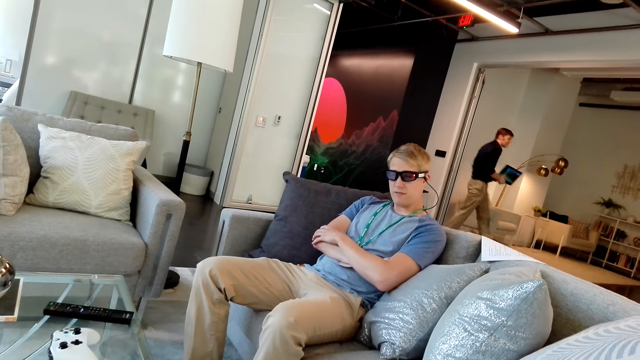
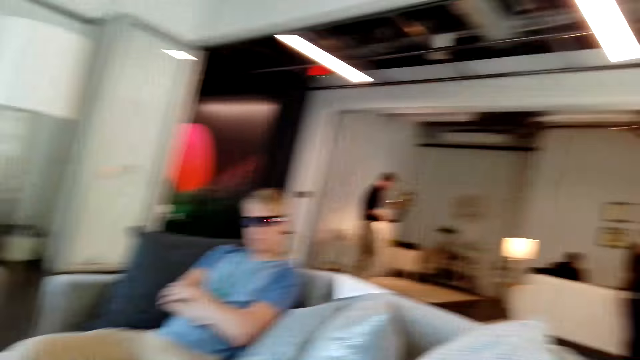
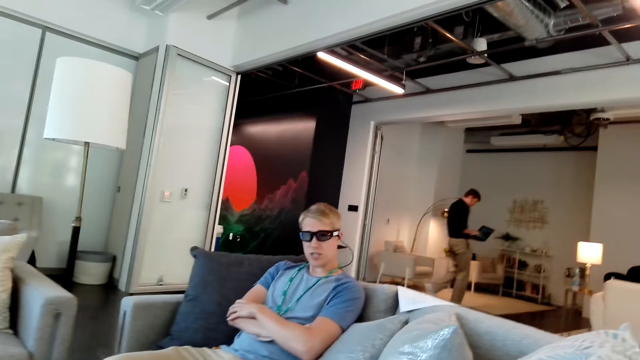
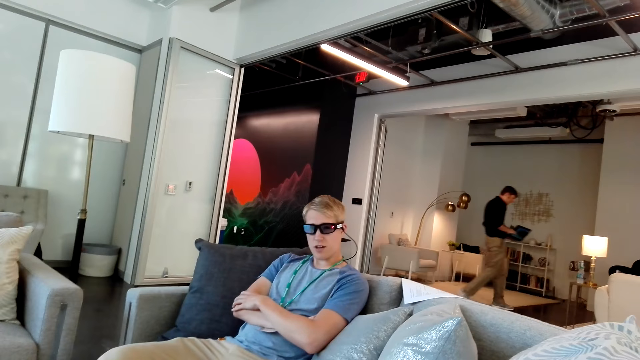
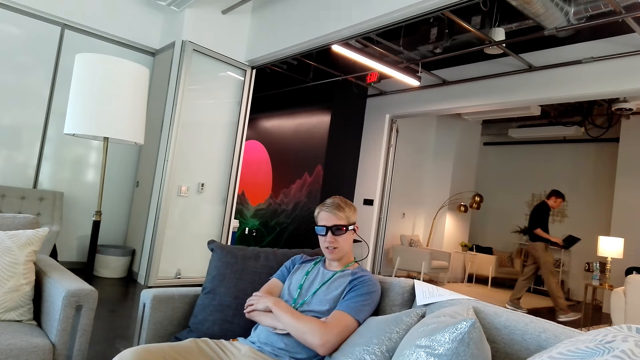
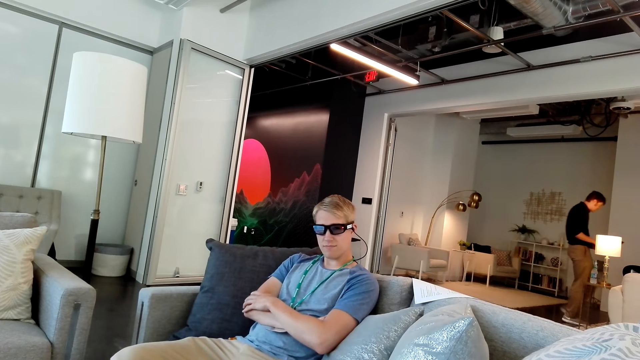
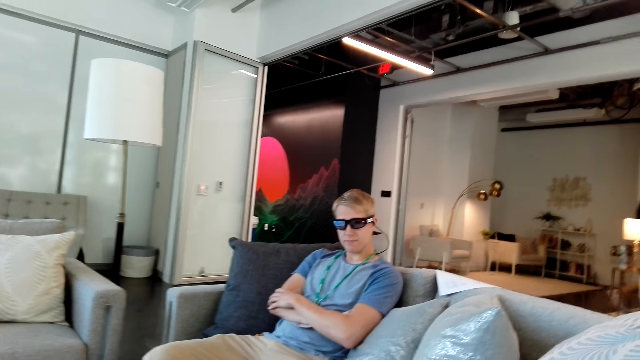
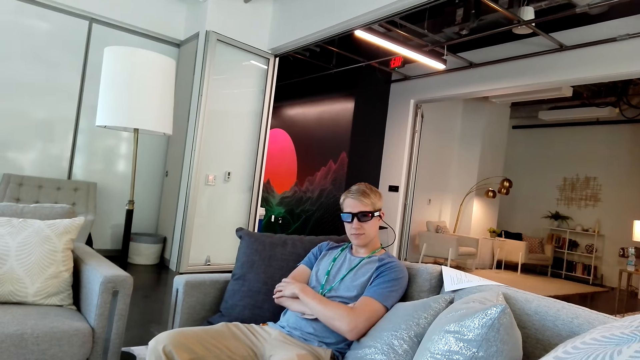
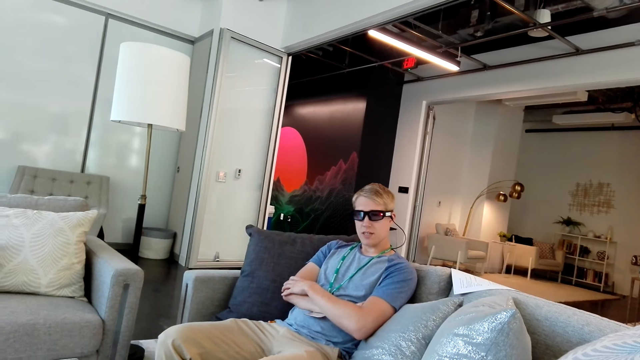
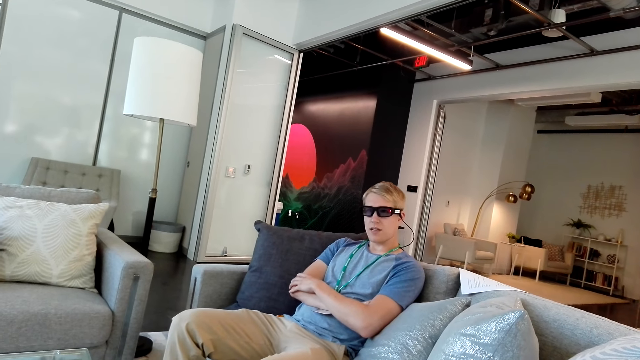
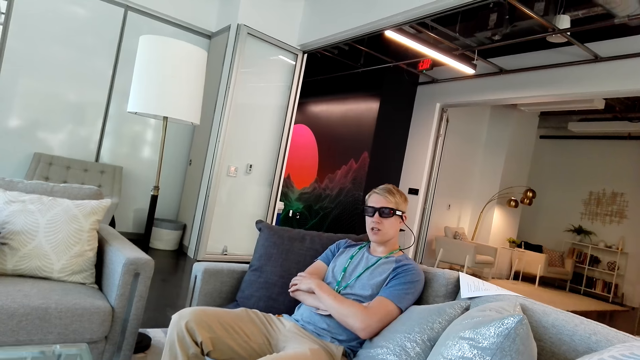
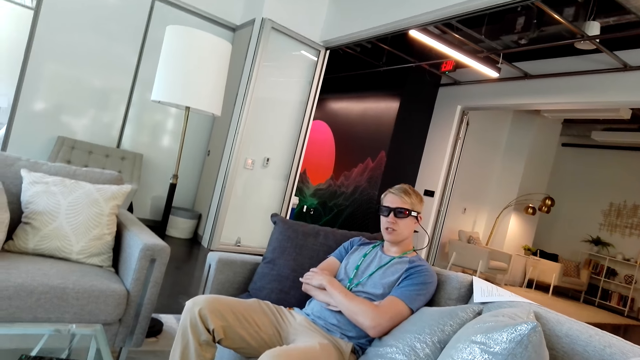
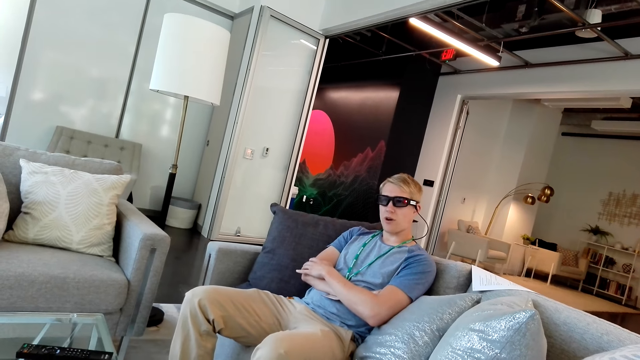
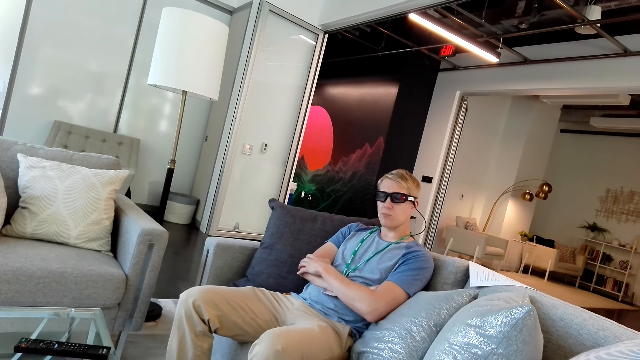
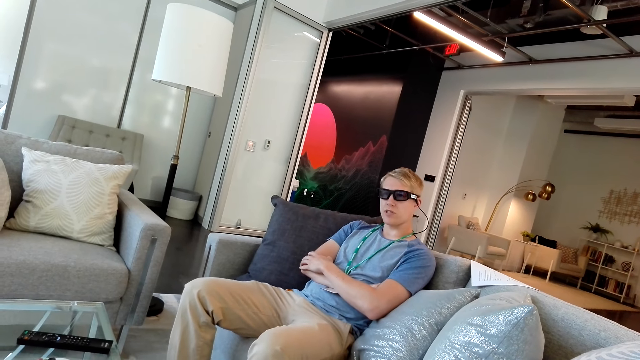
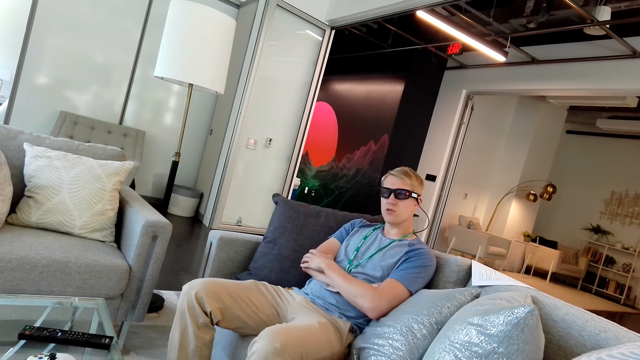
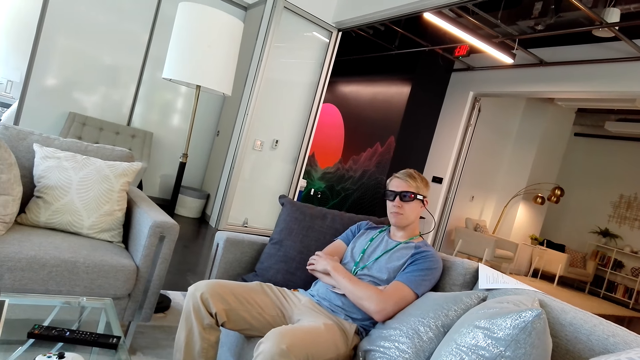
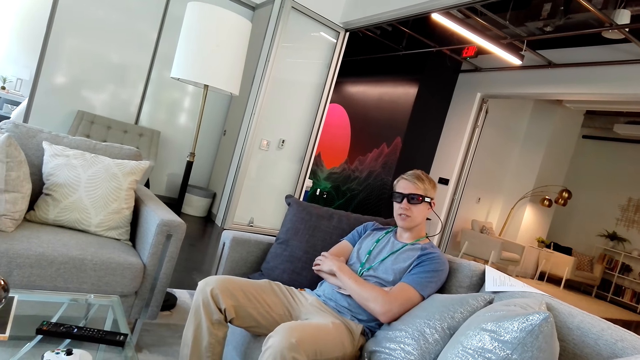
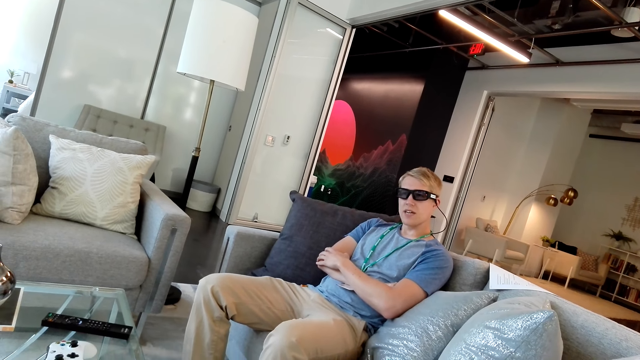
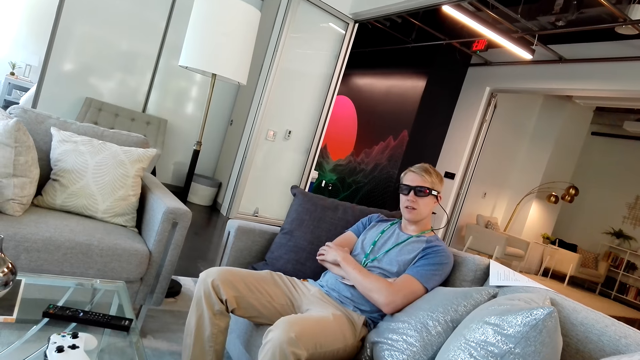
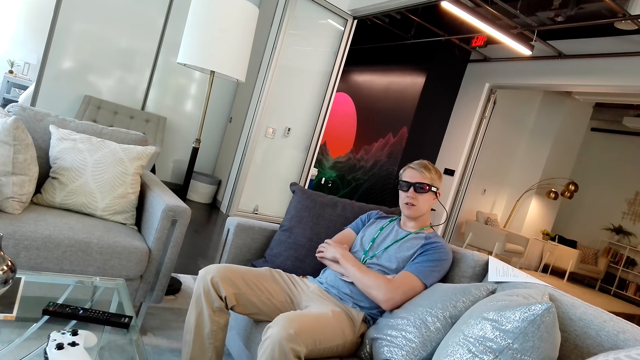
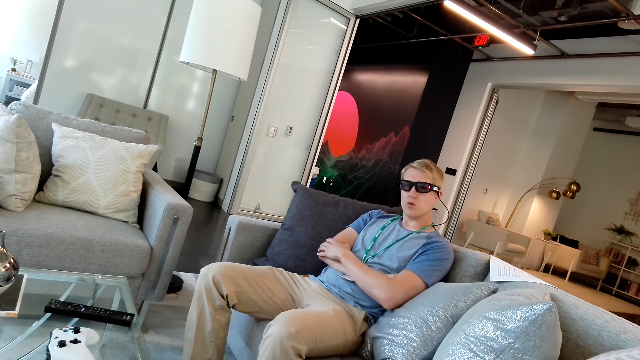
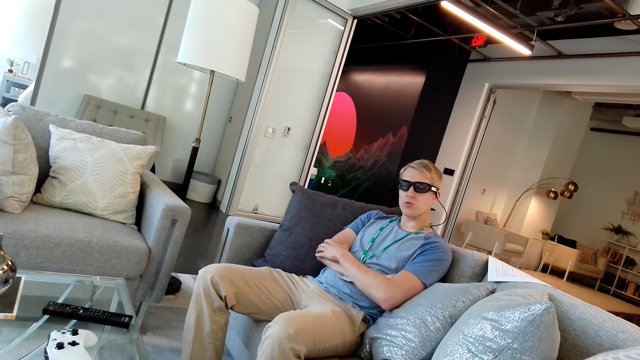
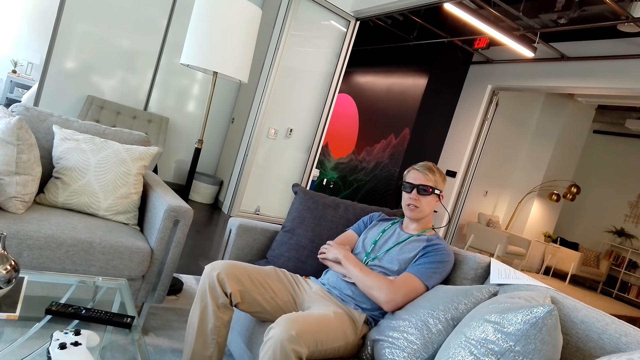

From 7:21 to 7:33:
A man shakes his legs.

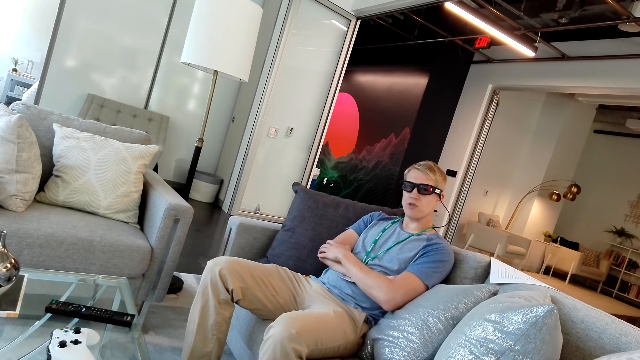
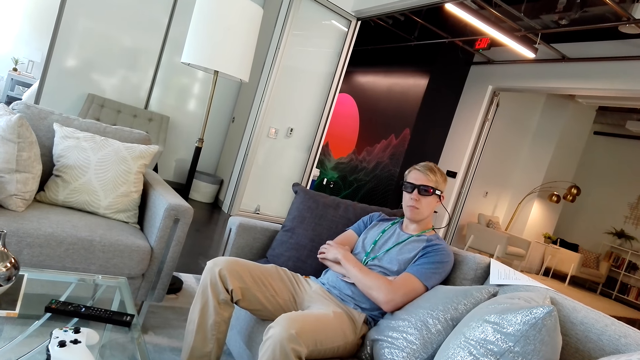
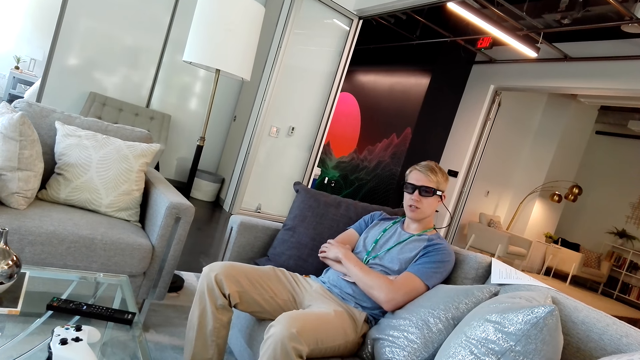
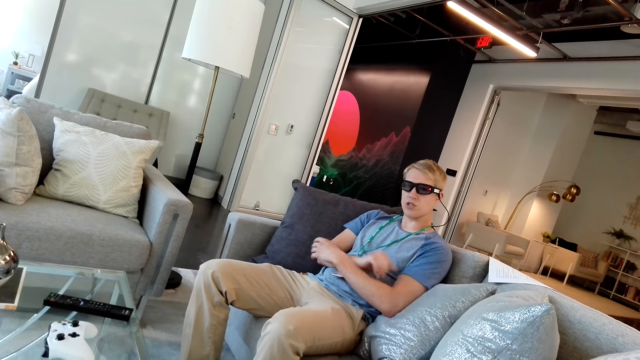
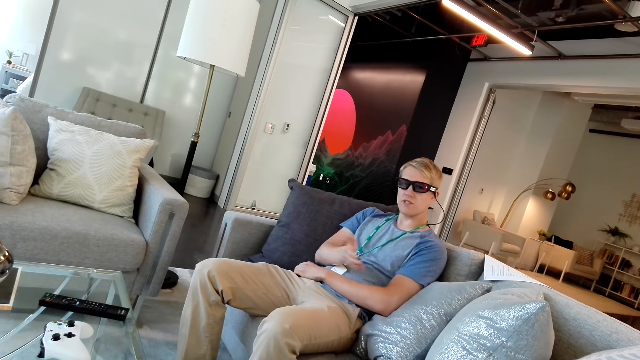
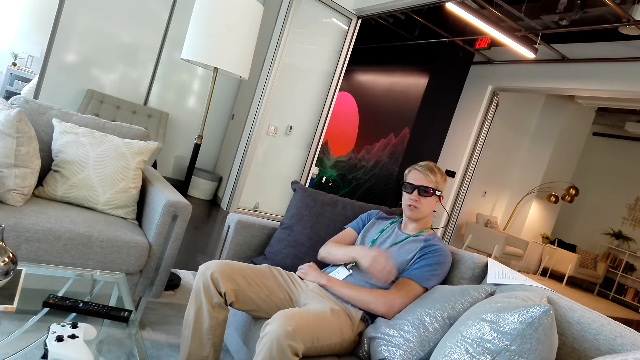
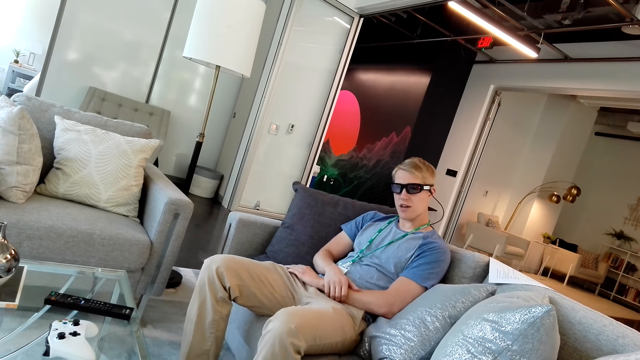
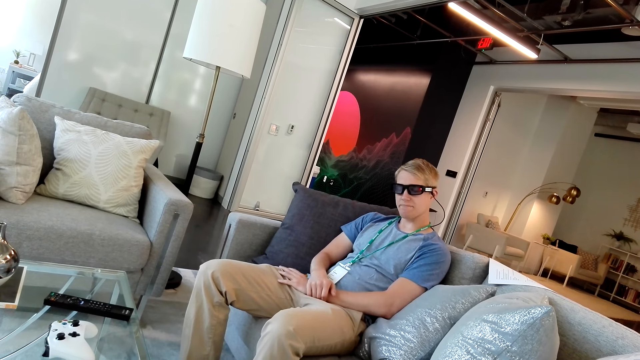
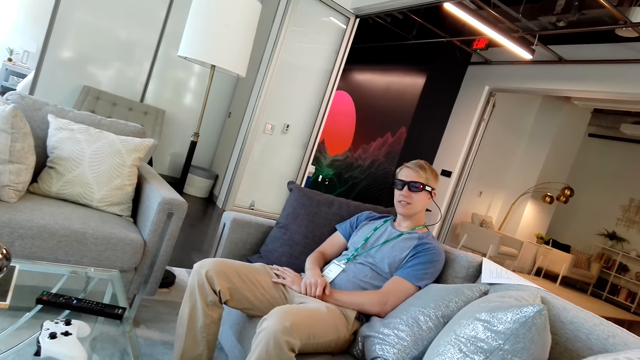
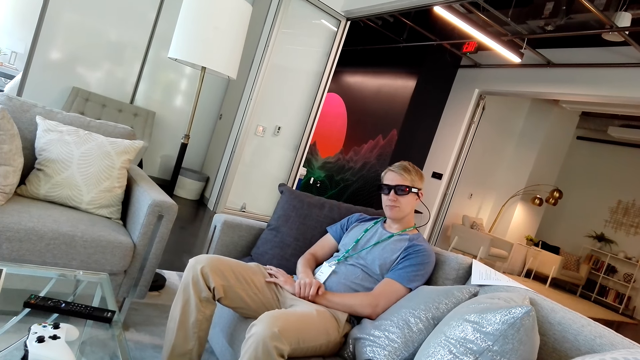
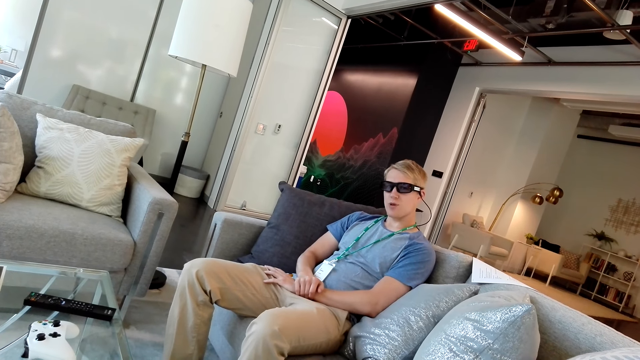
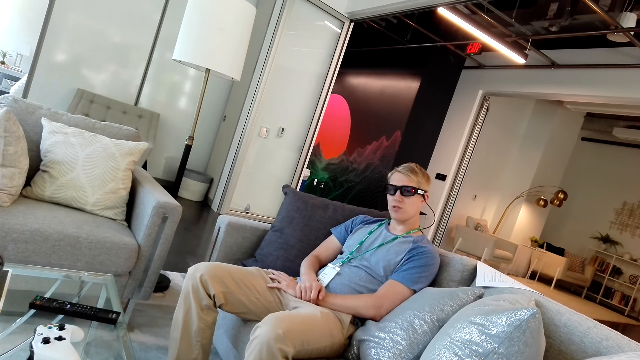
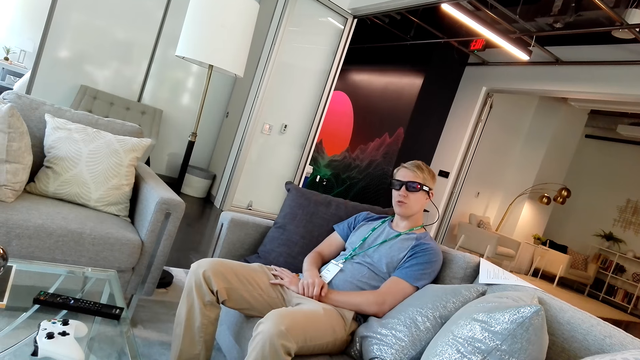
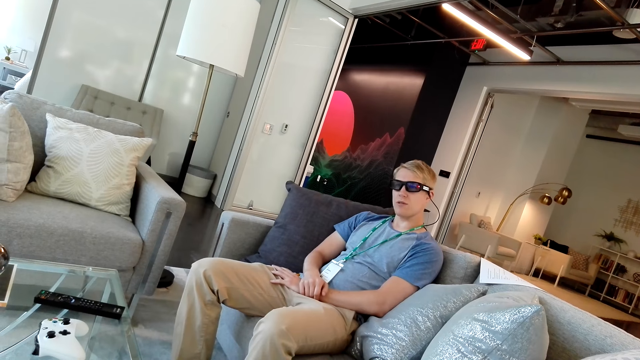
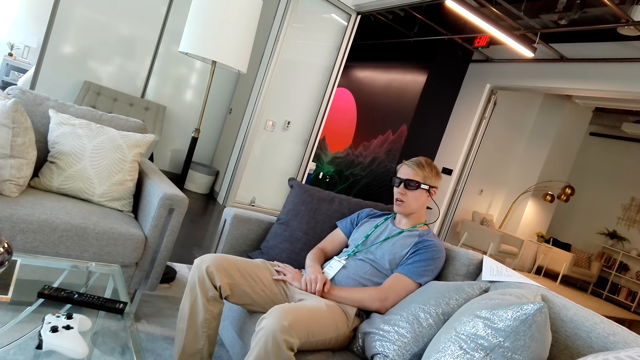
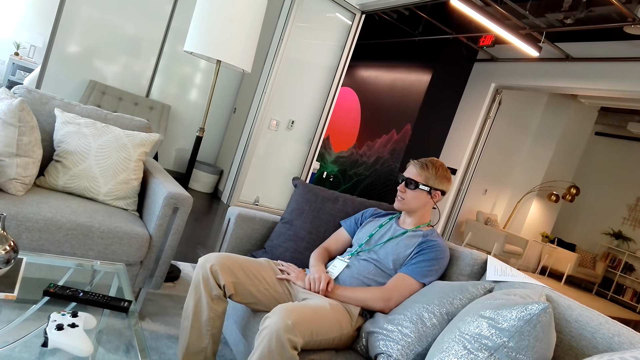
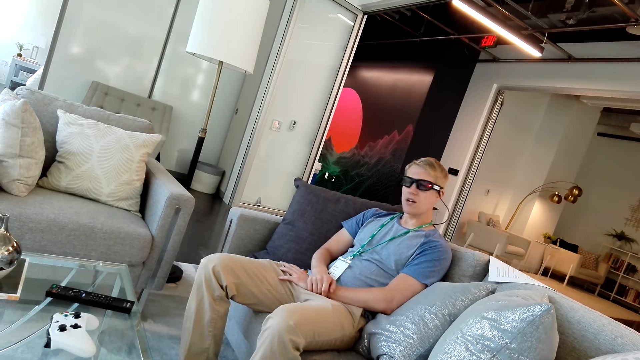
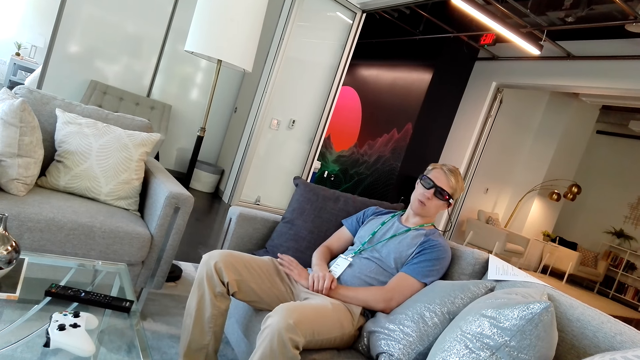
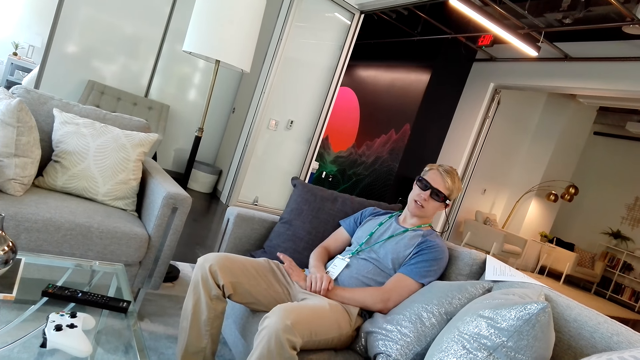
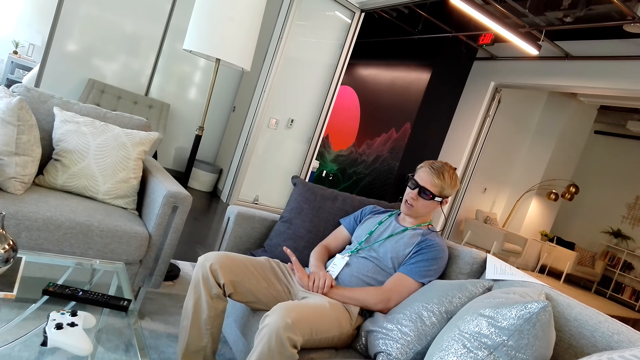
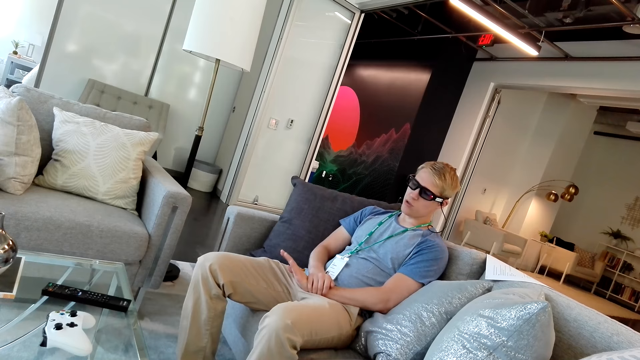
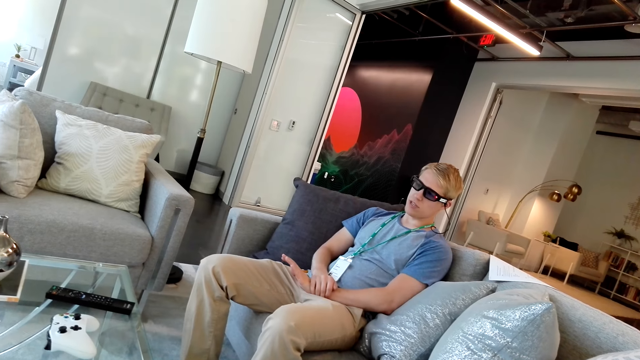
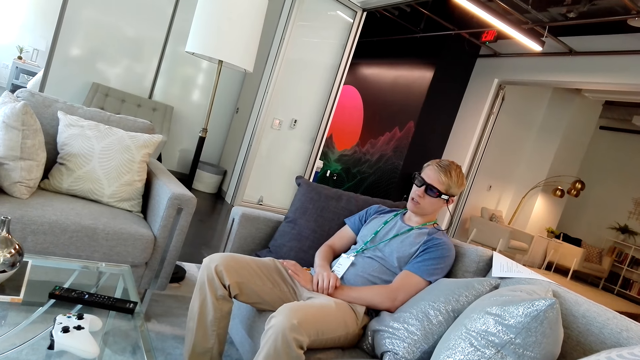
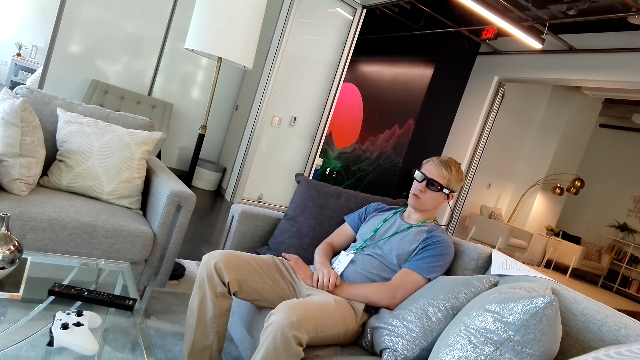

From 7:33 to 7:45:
A man nods his head. The man shakes his right hand, places his right hand on the left hand and nods his head. The camera wearer talks to the man. The man gestures at the camera wearer.
